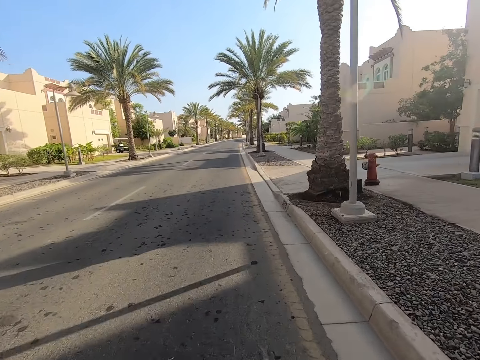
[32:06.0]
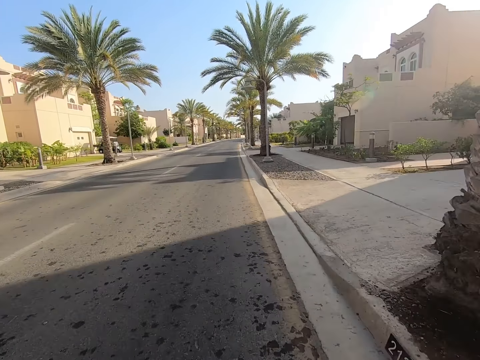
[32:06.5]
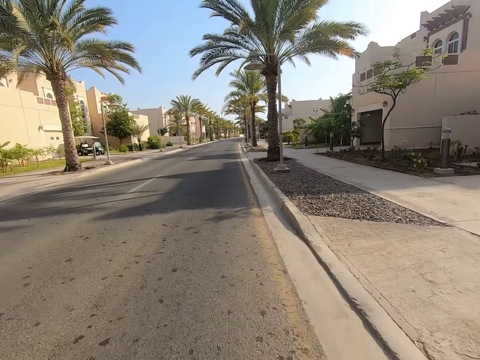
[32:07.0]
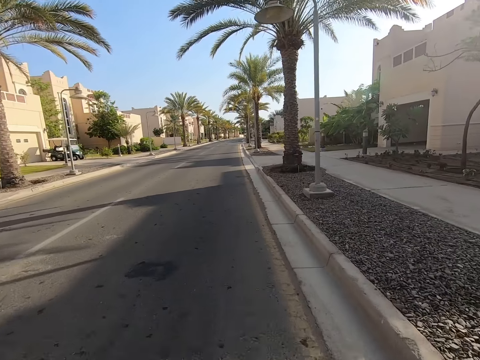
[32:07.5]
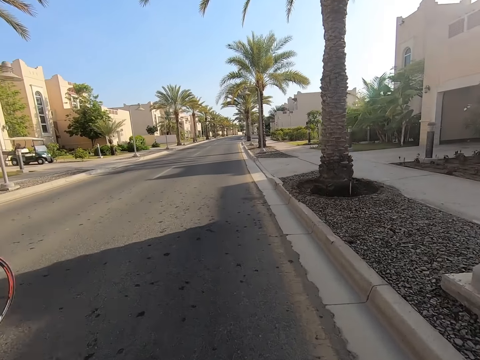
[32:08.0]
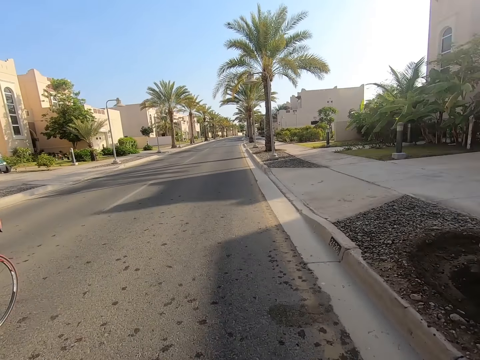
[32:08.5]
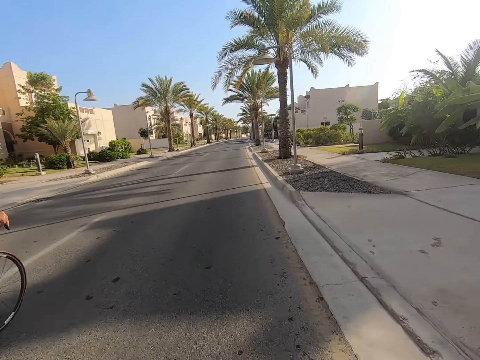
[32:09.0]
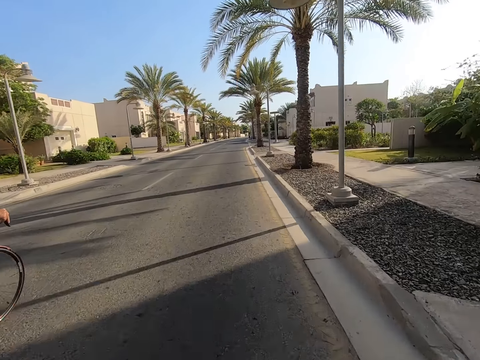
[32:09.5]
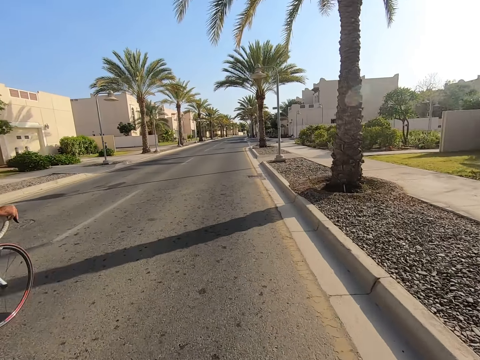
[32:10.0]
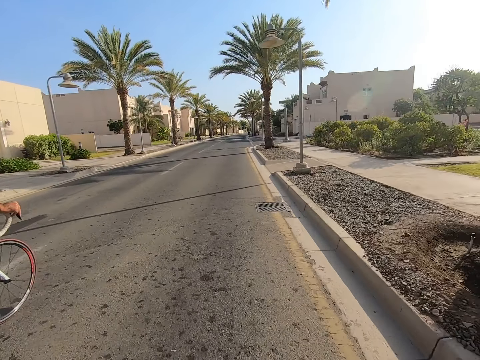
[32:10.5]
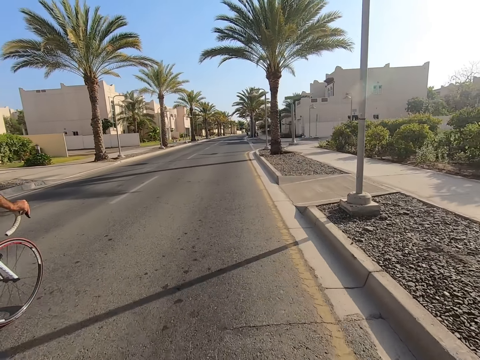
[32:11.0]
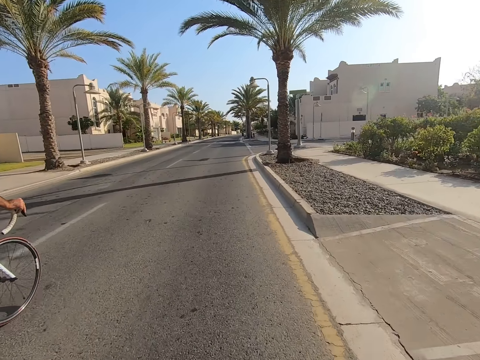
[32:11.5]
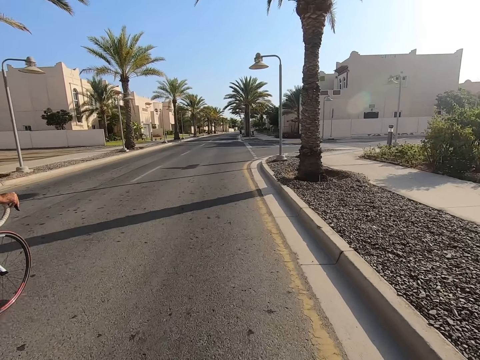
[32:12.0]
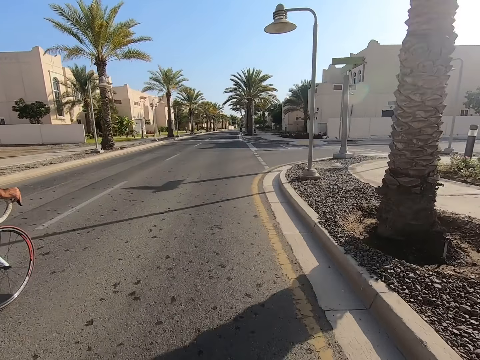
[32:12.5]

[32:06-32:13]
A cyclist cycles beside the camera wearer.

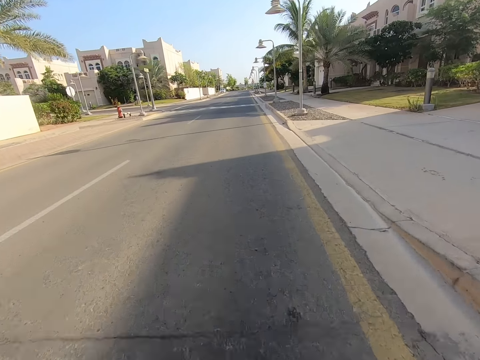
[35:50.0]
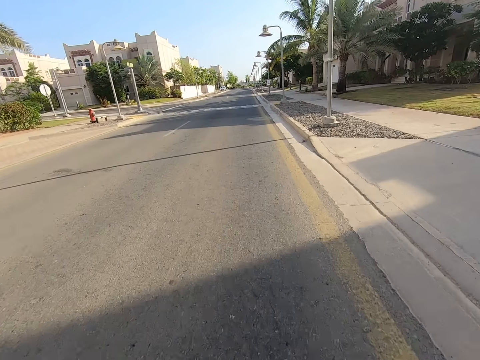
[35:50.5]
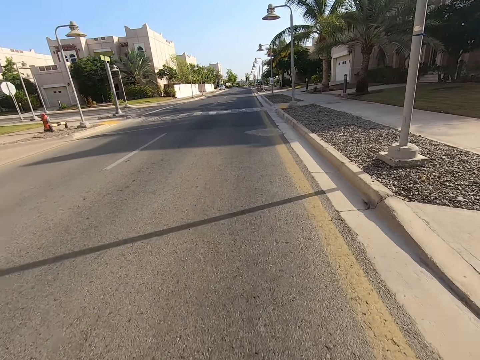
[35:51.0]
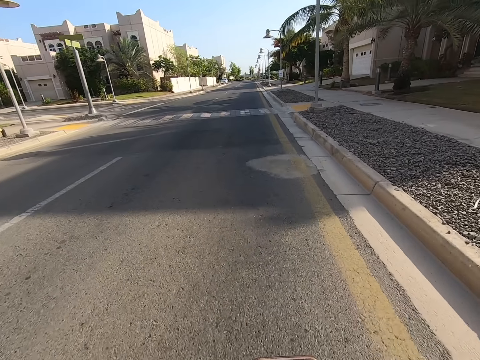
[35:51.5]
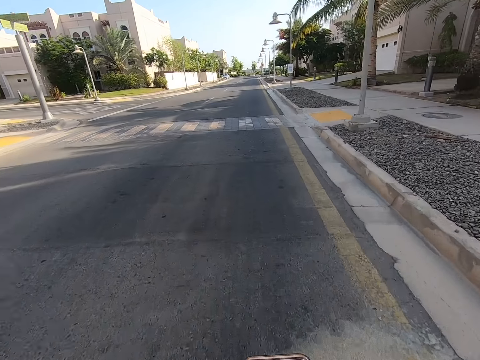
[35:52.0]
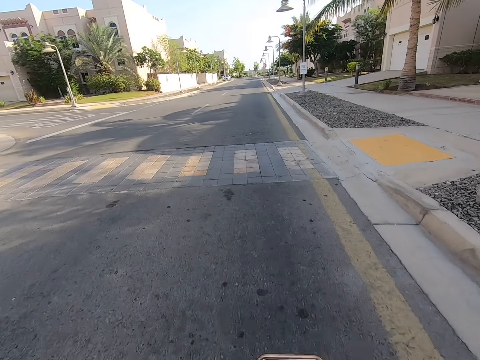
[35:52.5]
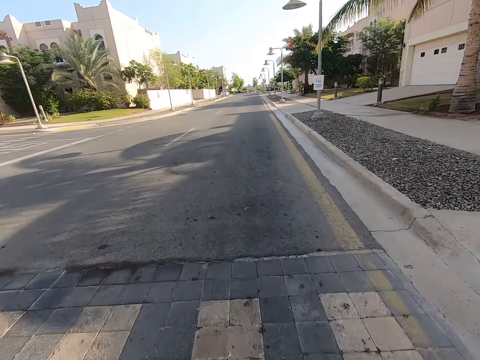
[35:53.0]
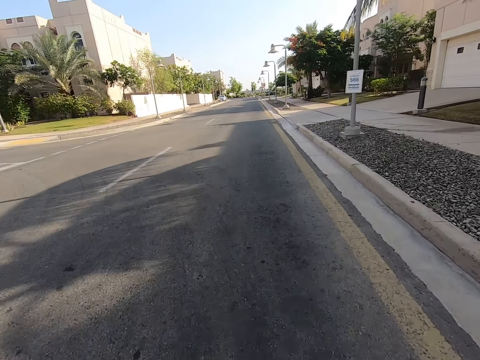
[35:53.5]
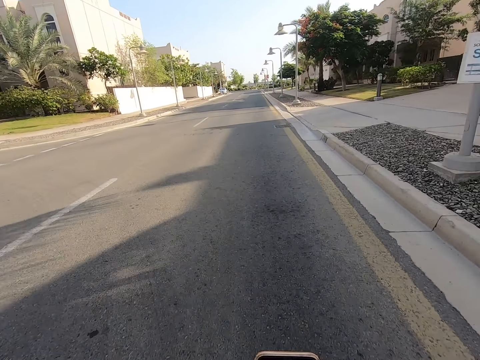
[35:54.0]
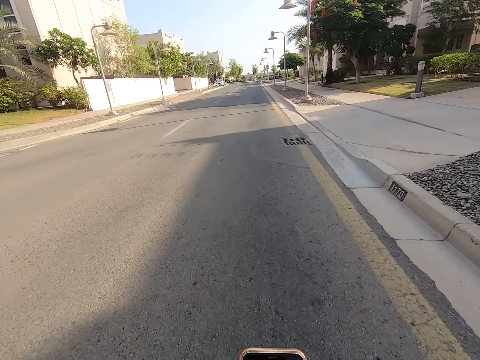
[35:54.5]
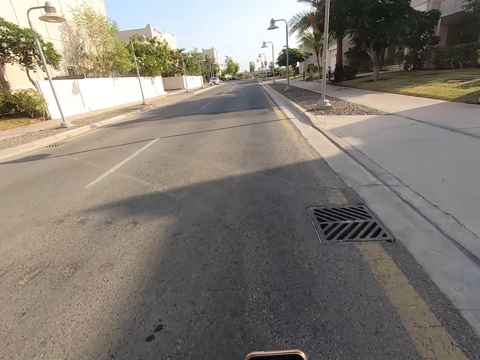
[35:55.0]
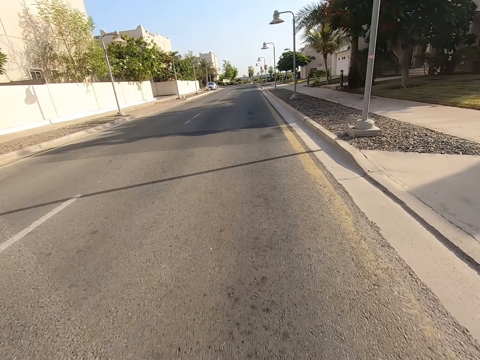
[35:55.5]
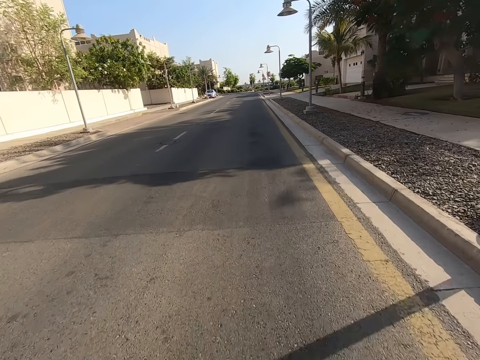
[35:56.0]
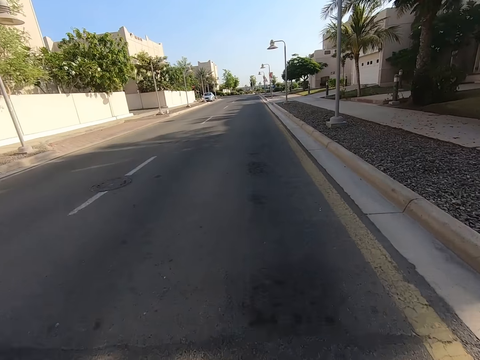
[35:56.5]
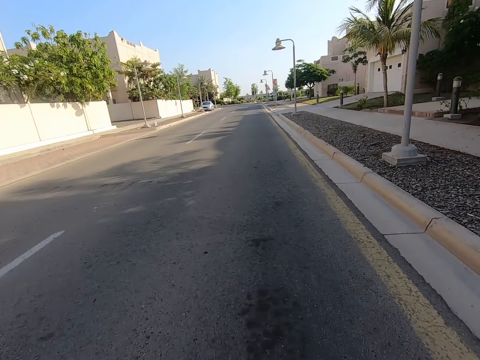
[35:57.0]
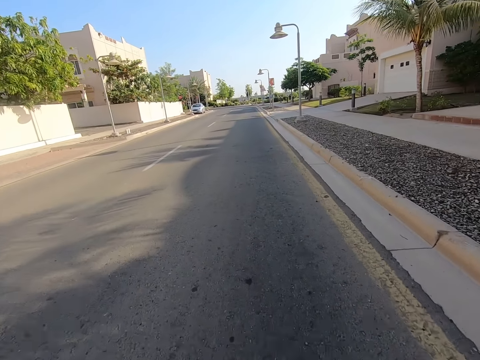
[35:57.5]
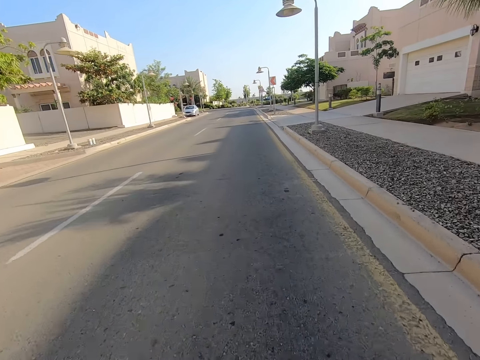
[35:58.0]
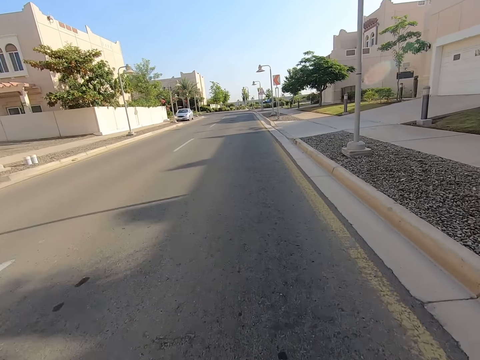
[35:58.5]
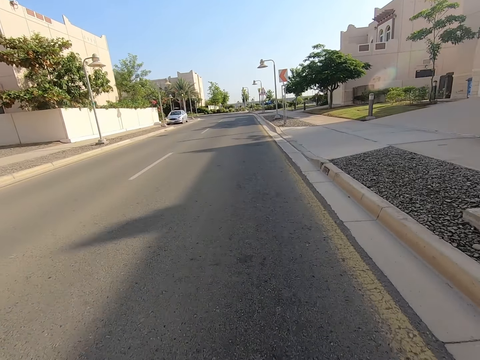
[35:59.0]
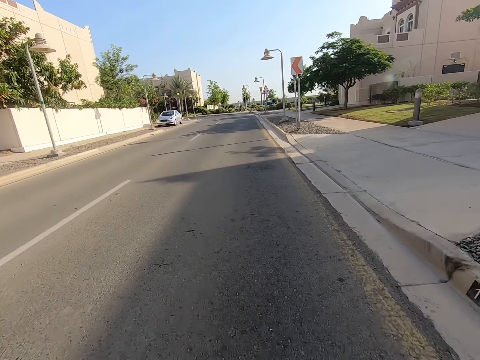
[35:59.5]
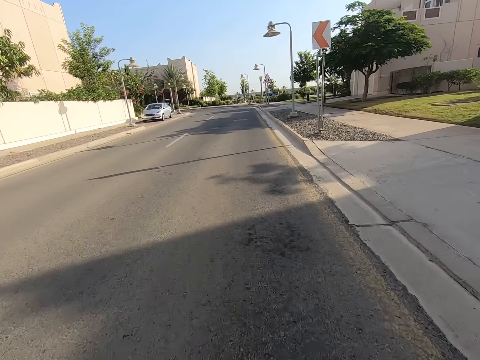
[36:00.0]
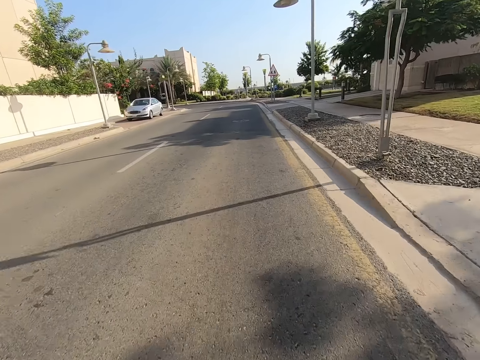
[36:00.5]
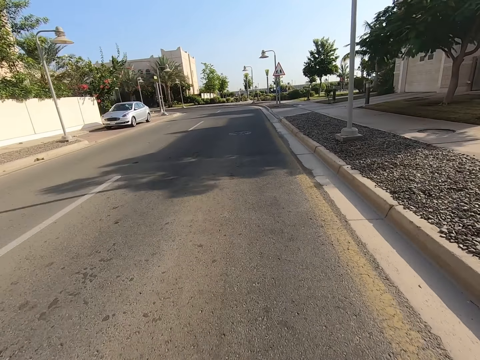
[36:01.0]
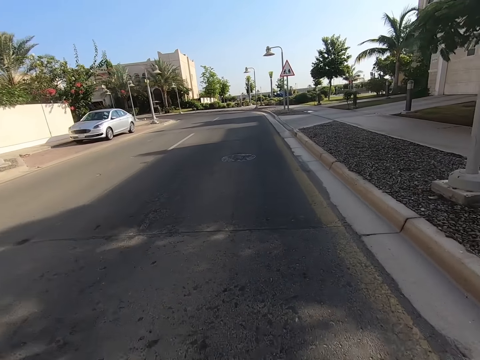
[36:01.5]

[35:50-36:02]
The camera wearer browses a phone.

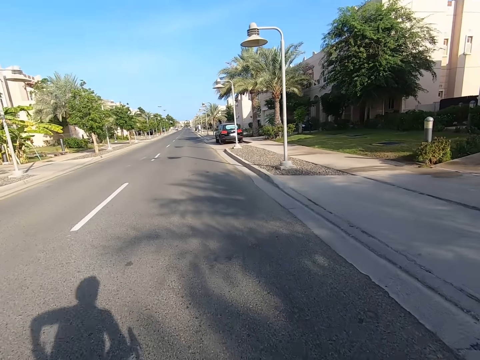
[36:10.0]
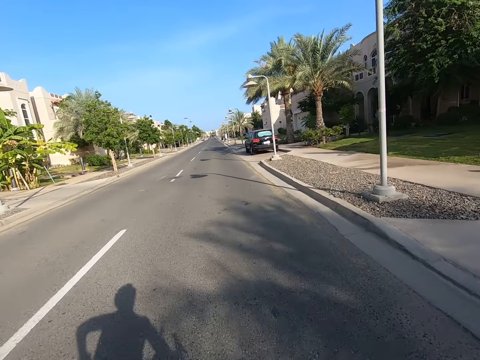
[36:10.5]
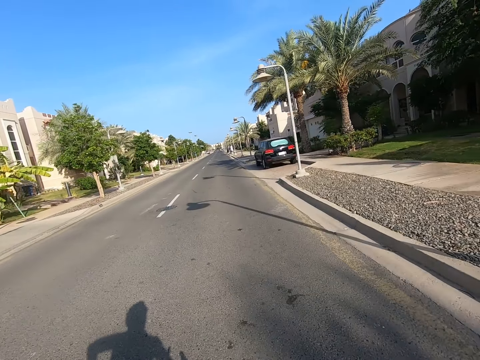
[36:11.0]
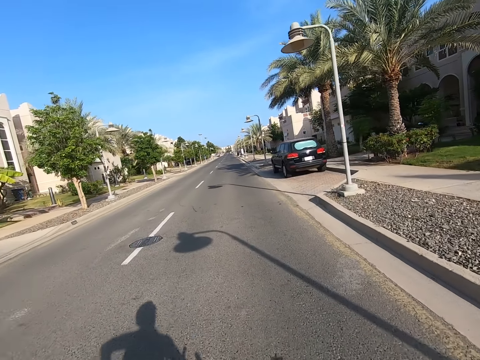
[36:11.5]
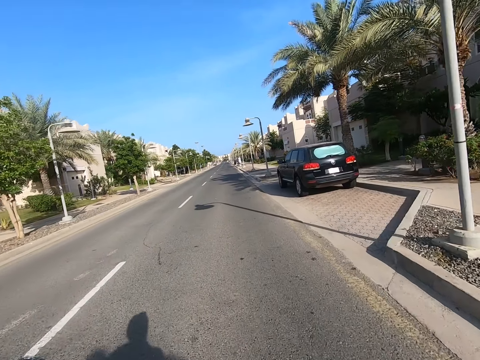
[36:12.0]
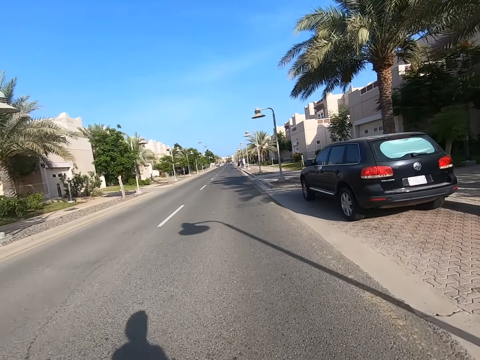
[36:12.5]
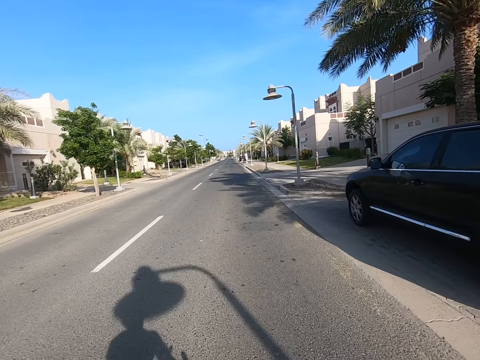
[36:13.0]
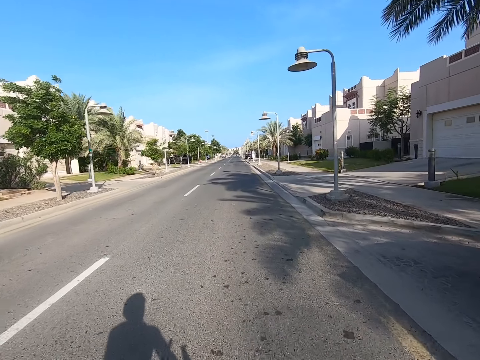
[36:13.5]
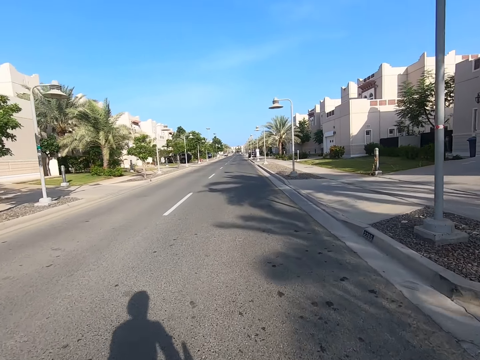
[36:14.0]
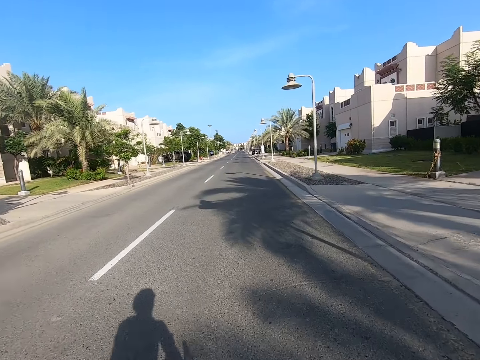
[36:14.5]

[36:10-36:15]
The camera wearer touches his back by the left hand.

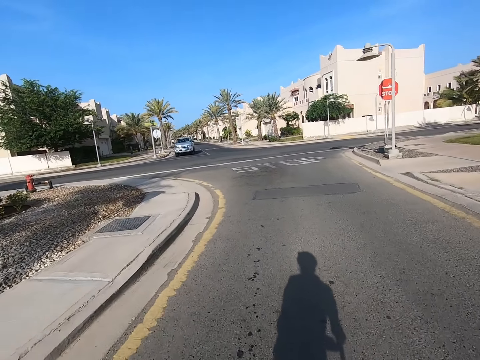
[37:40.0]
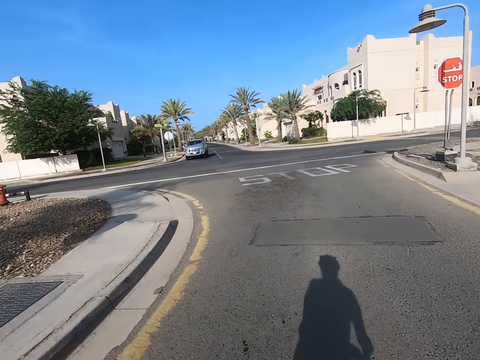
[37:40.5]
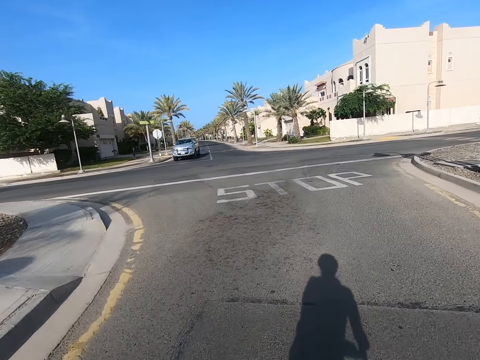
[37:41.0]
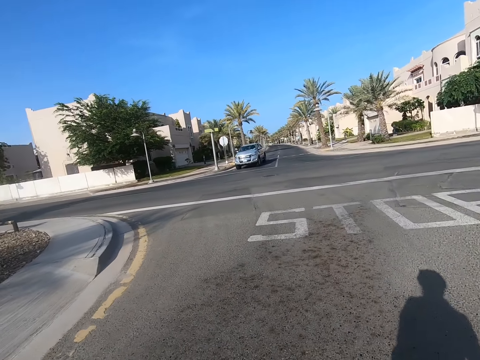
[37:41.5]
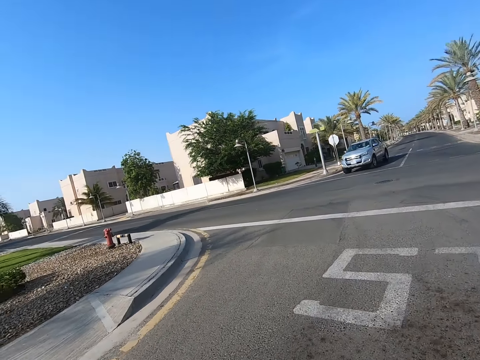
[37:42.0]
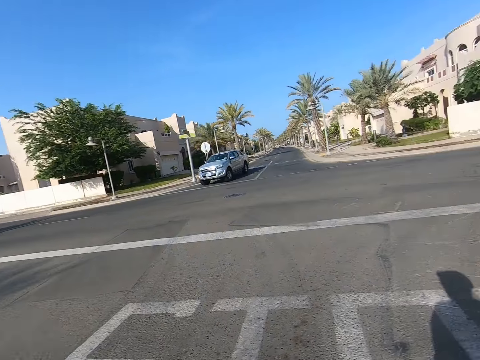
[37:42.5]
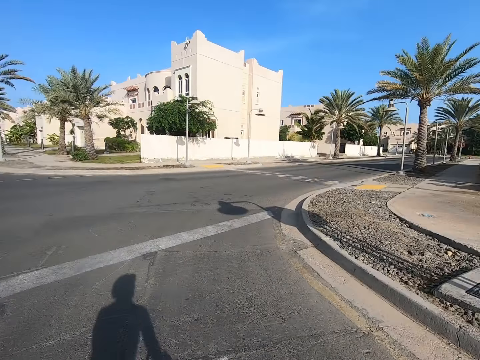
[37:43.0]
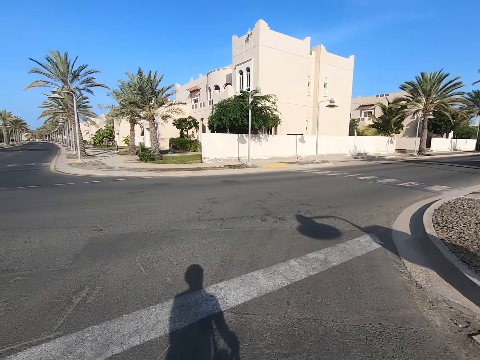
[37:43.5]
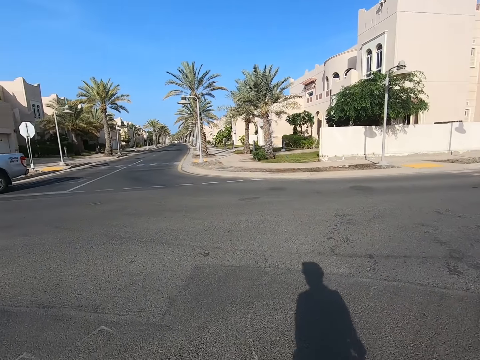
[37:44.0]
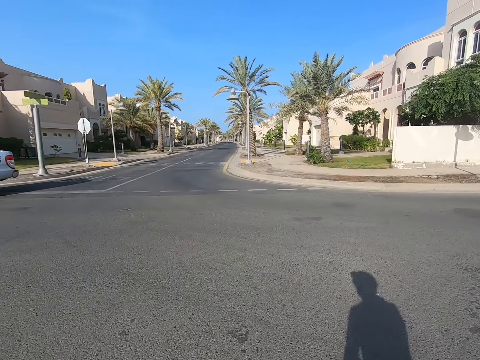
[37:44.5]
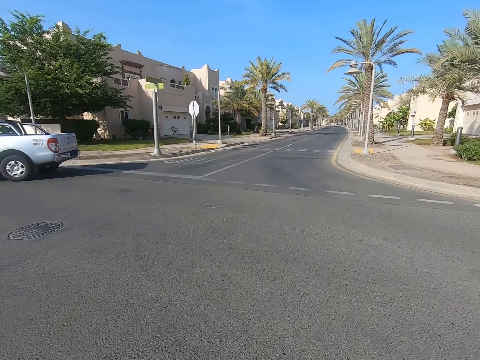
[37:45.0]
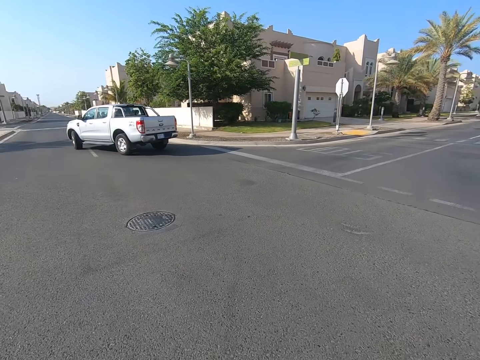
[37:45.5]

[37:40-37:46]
The camera wearer looks at the left.
